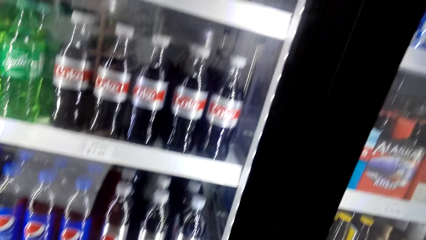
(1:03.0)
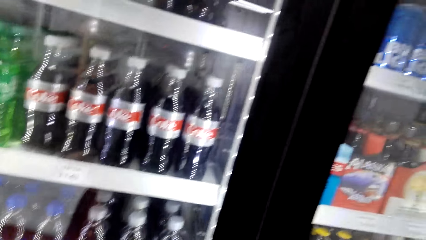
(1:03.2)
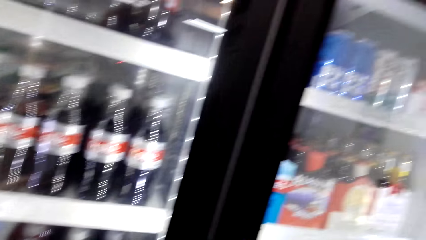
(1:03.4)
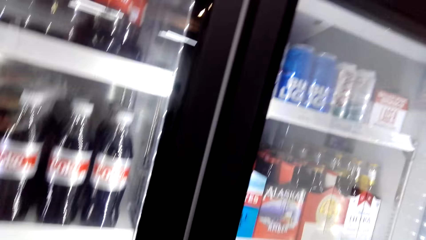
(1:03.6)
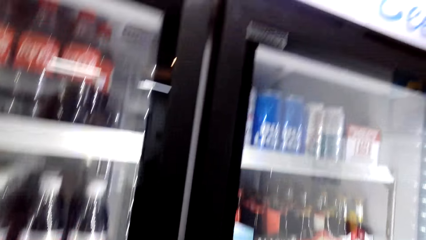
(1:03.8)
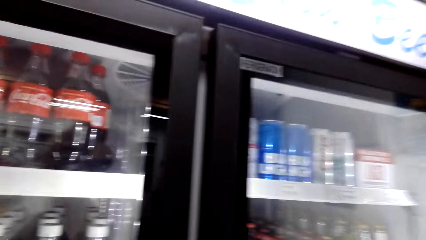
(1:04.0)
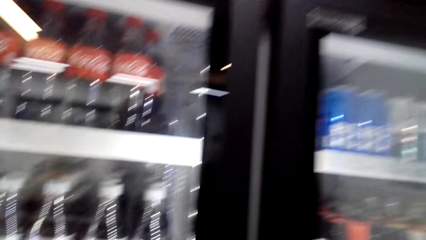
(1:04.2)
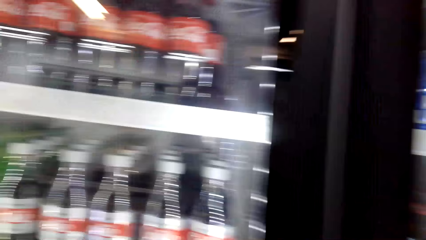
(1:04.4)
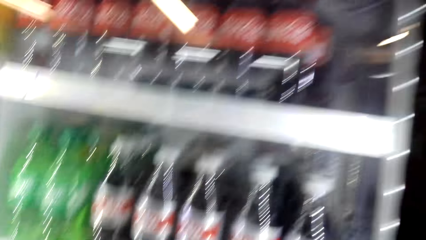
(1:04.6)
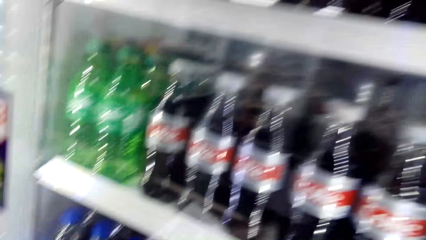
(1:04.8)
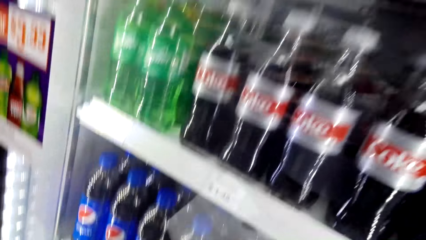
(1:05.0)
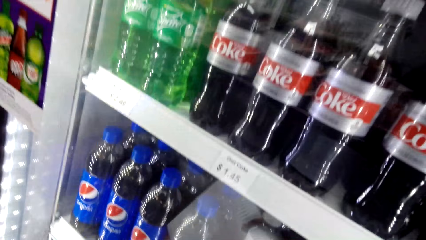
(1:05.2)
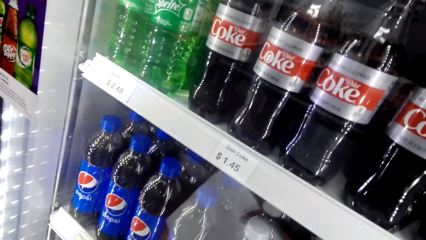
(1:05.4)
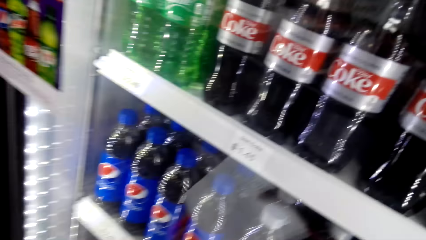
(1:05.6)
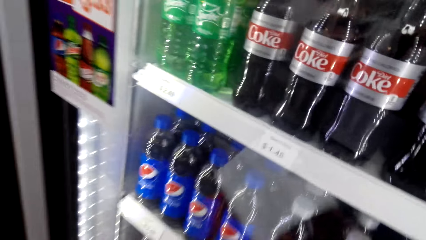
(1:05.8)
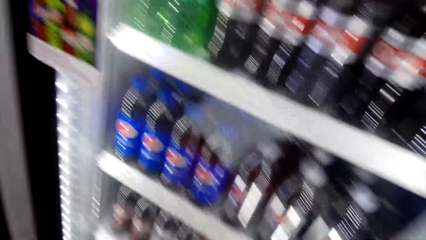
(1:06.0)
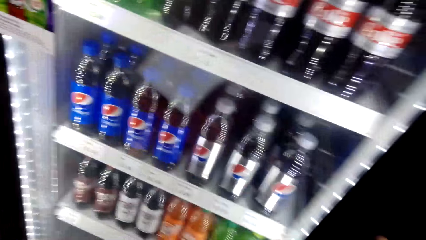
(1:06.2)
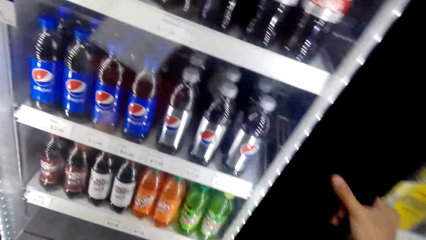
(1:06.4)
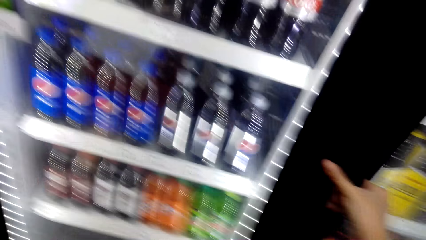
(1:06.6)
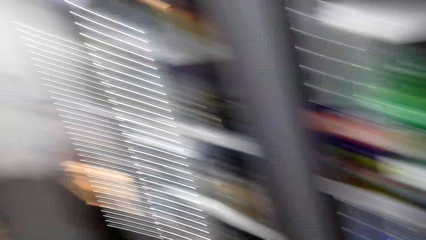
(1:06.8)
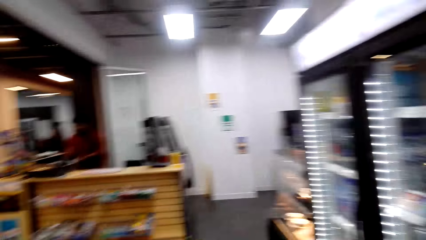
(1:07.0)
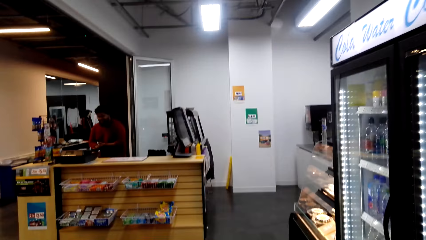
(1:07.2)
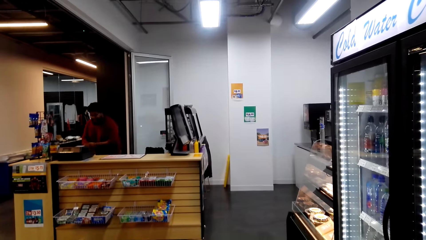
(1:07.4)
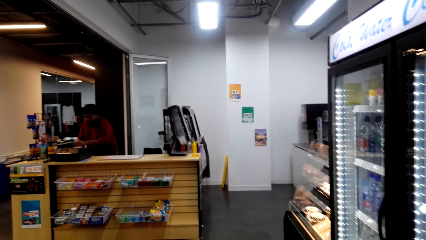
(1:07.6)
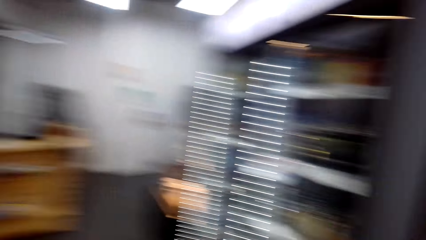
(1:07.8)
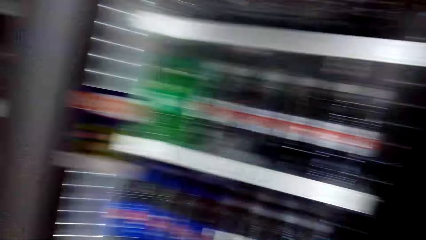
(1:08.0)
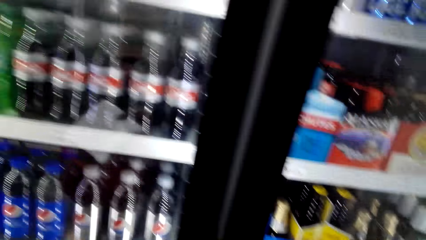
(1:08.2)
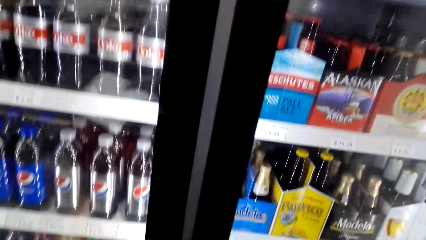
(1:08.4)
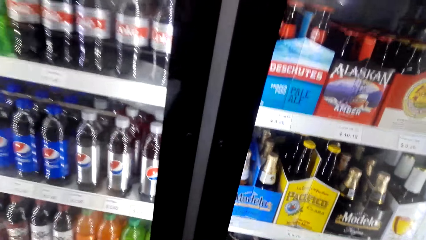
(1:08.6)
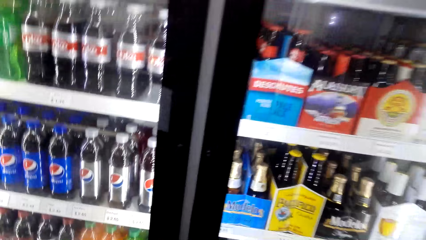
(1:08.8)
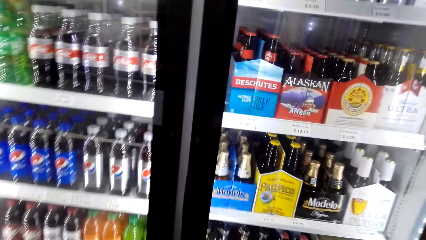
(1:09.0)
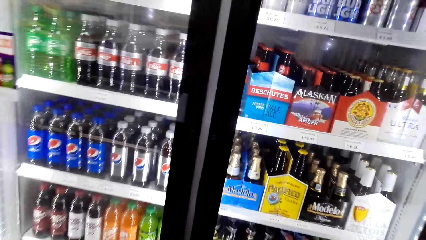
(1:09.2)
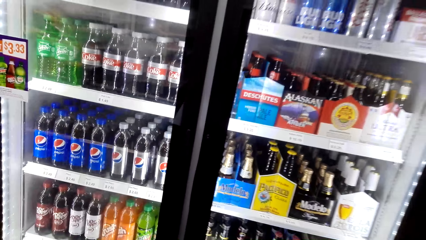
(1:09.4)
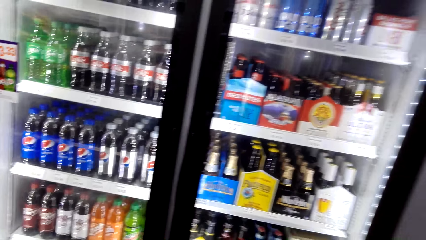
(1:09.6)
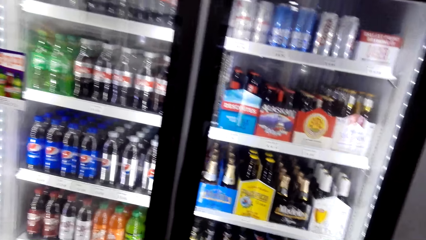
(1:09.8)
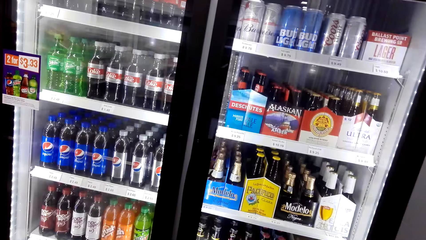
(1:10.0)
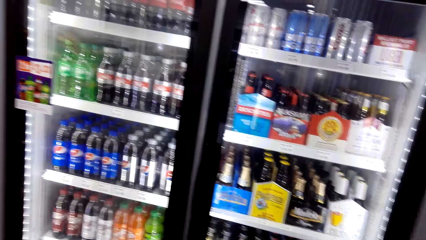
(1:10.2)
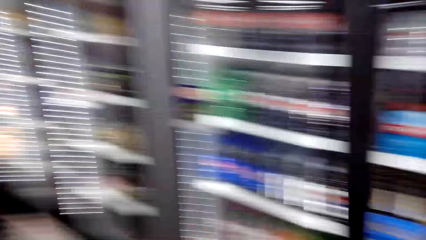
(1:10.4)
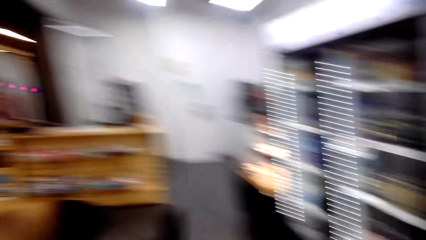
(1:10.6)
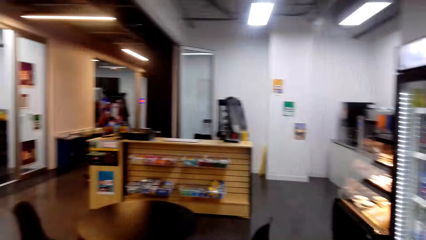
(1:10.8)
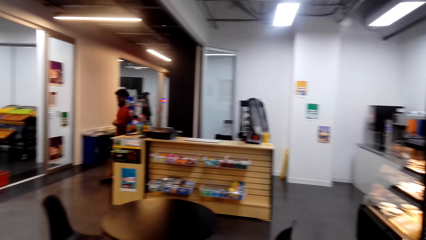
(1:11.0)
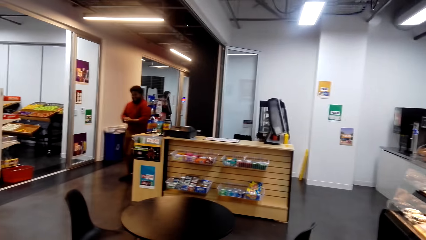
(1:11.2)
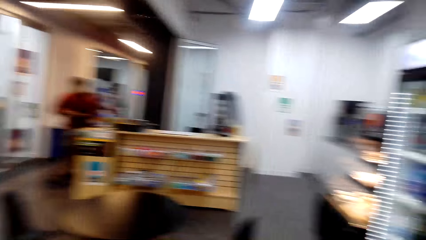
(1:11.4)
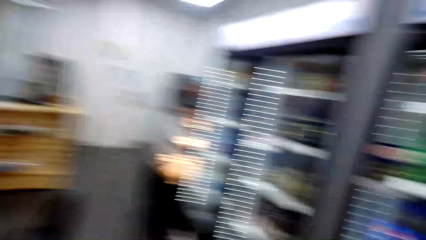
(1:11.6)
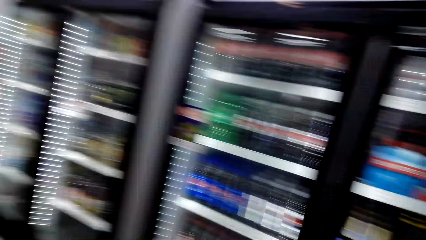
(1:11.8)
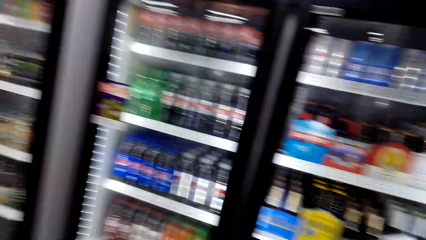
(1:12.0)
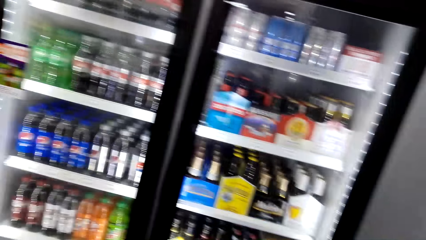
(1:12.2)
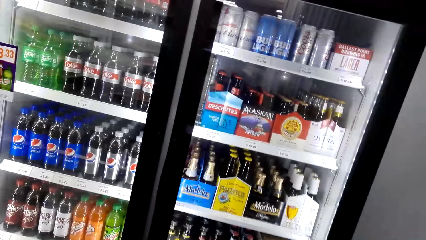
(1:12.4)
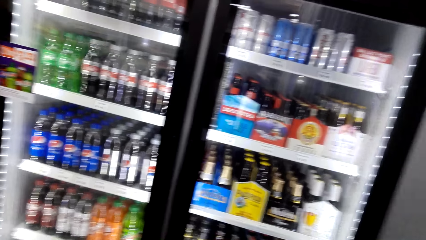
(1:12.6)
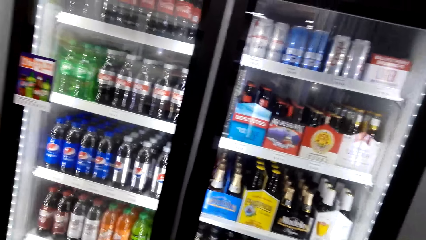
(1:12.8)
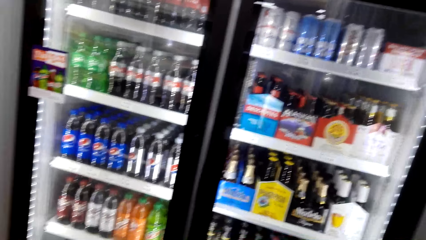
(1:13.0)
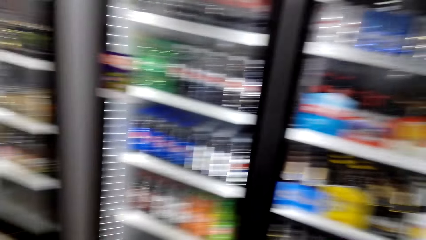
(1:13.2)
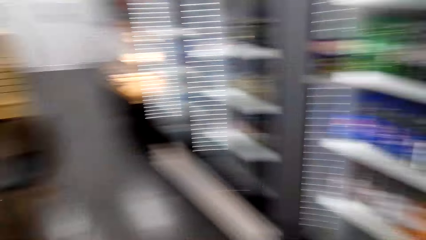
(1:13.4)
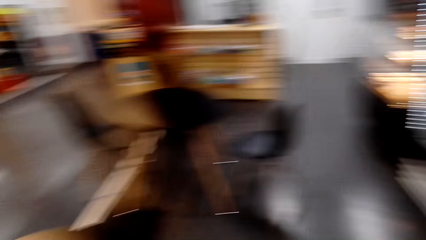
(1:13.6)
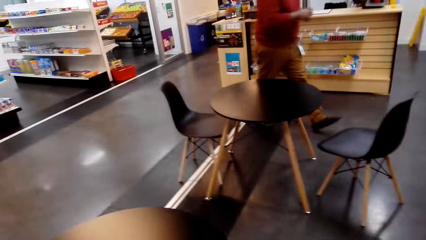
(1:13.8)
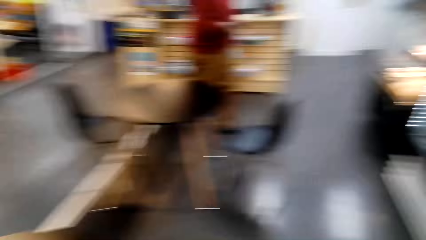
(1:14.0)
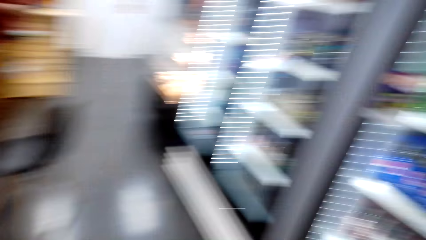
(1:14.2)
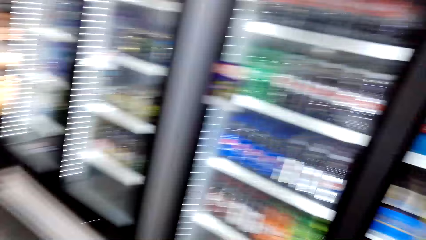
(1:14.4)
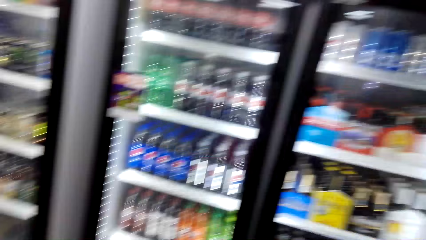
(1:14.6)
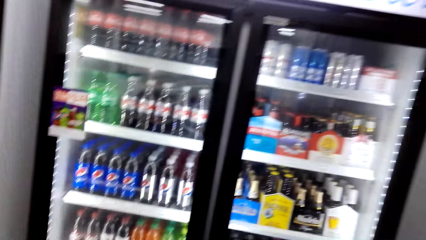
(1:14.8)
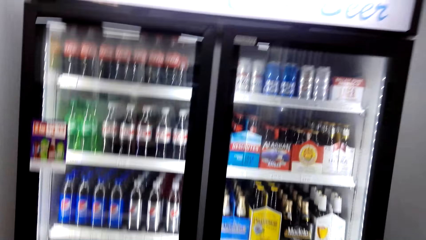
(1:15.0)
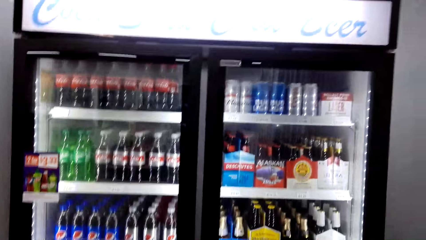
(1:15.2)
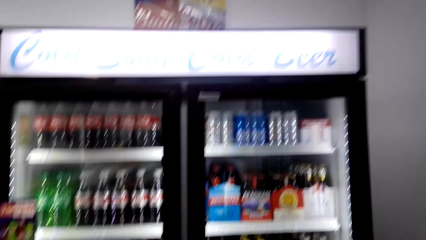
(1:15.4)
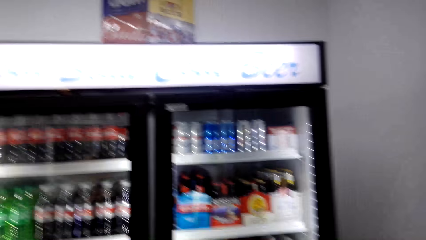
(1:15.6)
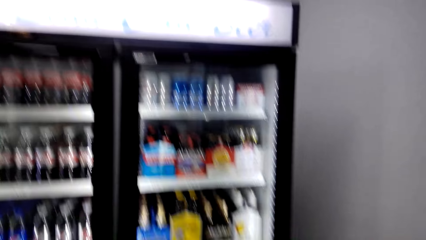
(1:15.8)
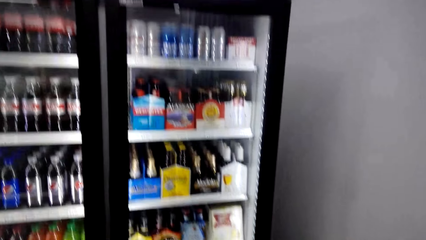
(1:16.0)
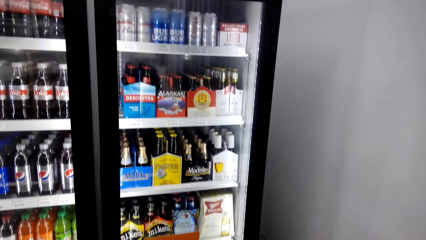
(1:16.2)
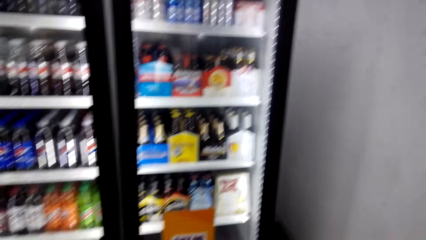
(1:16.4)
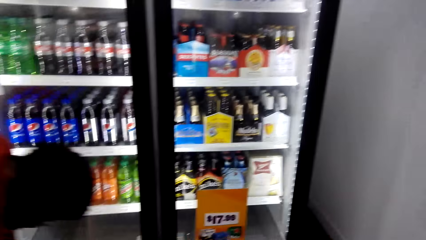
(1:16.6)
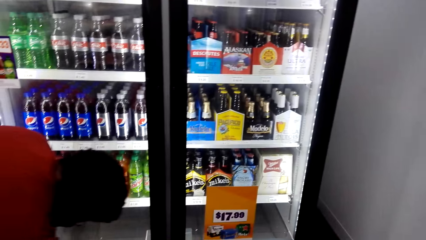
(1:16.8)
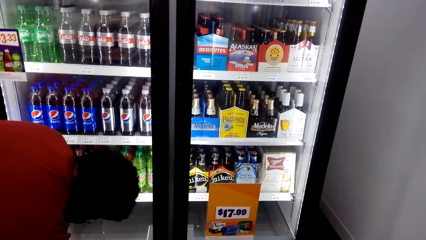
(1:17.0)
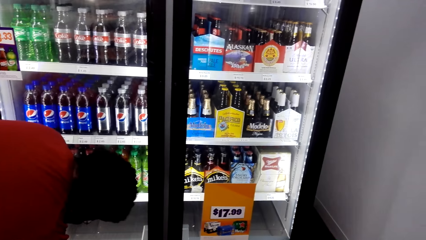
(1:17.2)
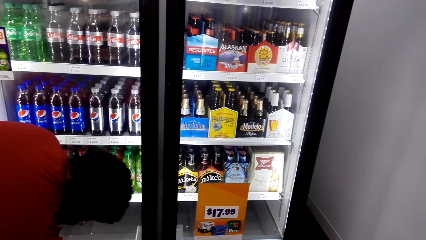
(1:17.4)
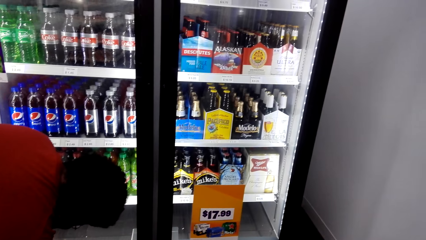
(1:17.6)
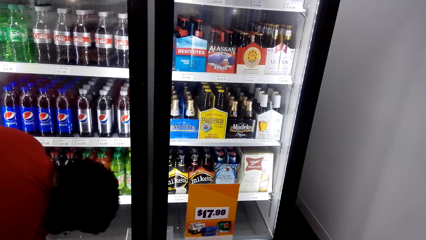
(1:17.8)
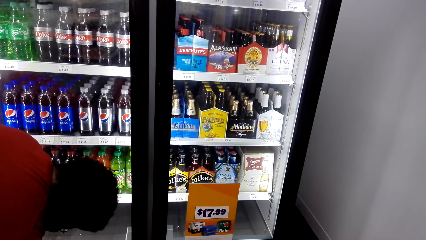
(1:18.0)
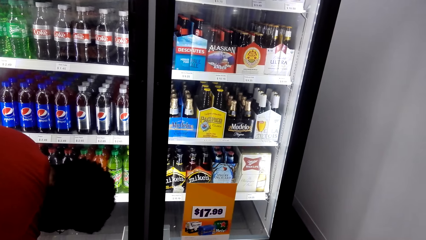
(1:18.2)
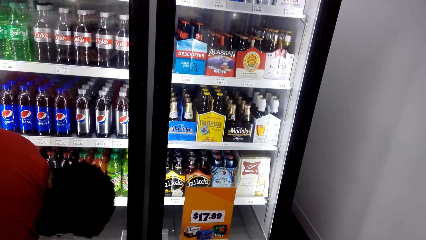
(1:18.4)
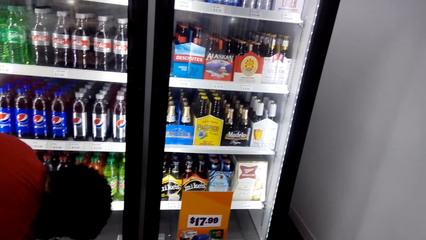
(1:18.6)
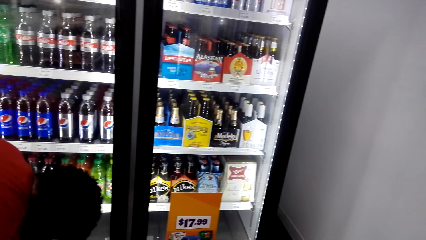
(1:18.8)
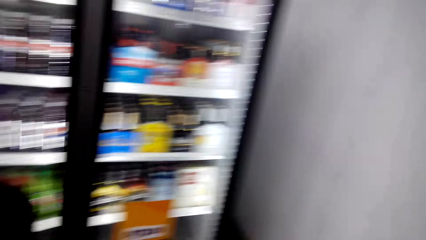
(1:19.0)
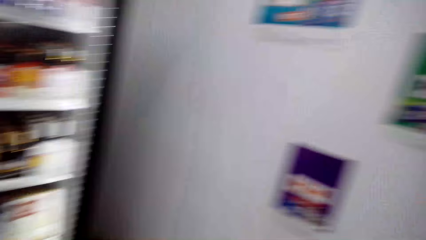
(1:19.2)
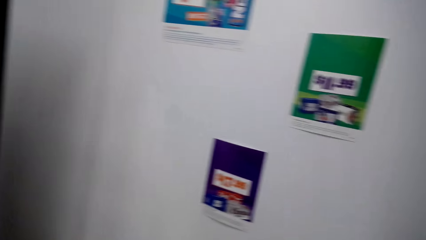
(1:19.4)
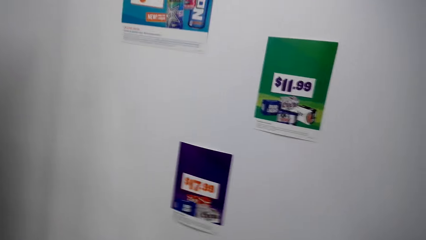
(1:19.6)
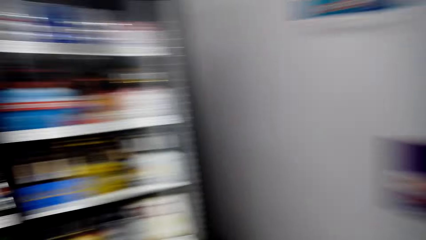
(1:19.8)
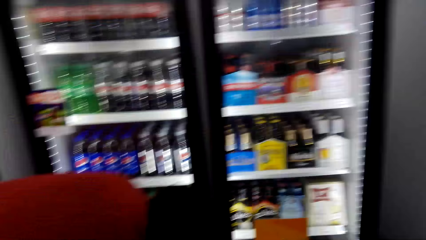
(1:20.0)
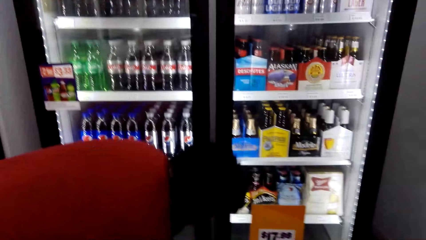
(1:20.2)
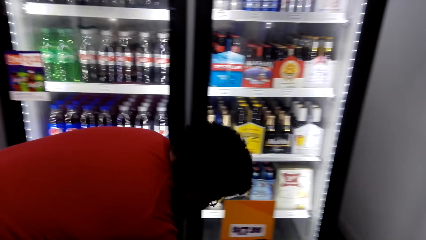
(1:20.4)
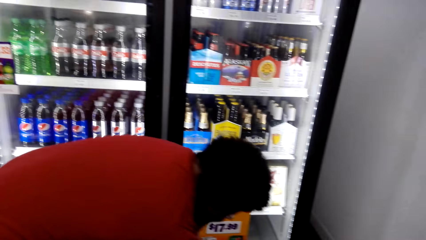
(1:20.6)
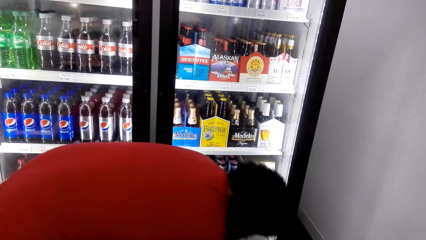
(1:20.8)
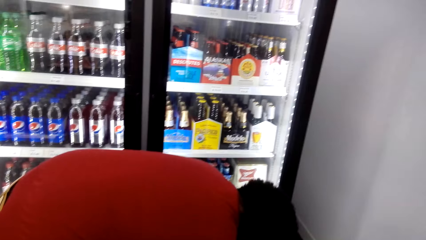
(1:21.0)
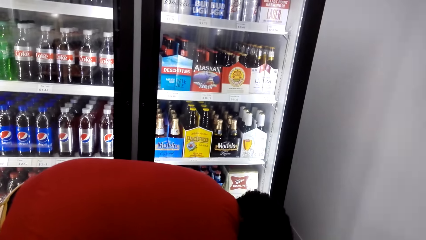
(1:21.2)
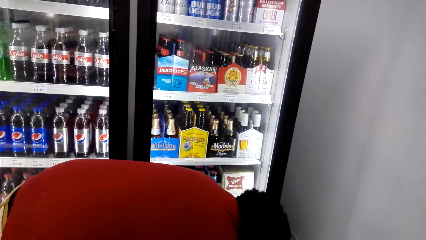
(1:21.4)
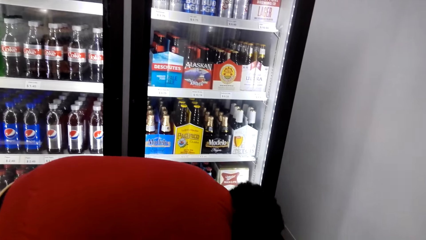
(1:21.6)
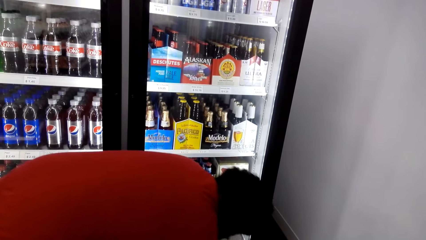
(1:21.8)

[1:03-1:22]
The camera wearer looks around. They speak to a man. They look around the supermarket. They speak to the man. The man speaks to the camera wearer.
